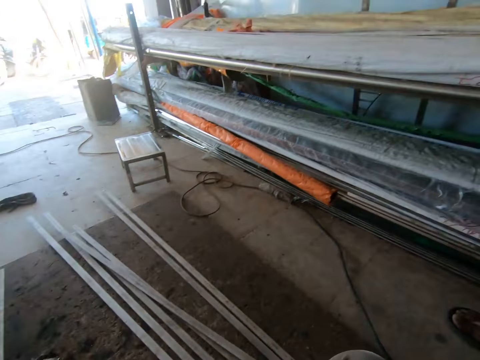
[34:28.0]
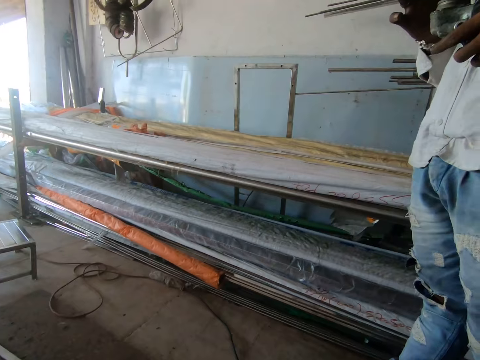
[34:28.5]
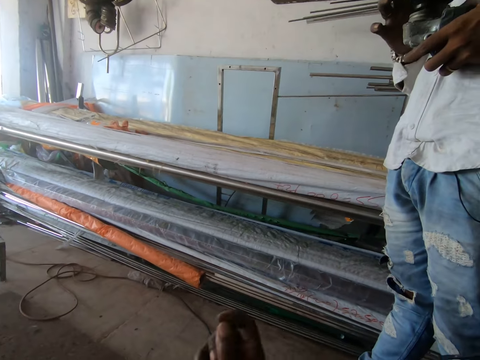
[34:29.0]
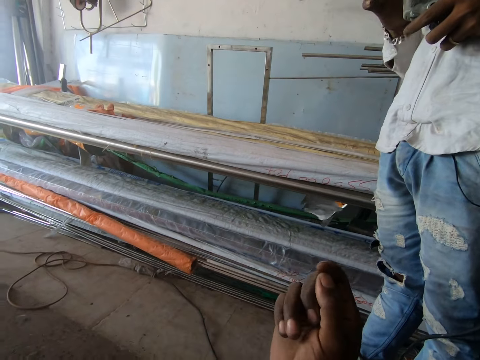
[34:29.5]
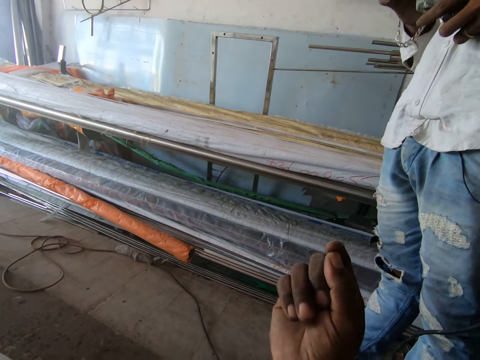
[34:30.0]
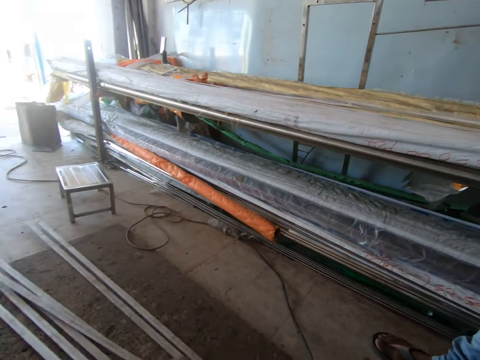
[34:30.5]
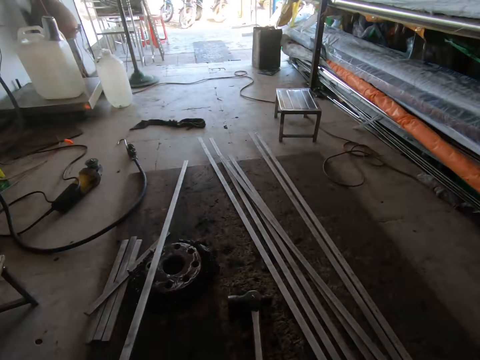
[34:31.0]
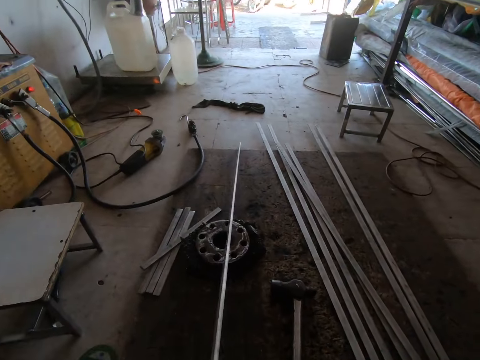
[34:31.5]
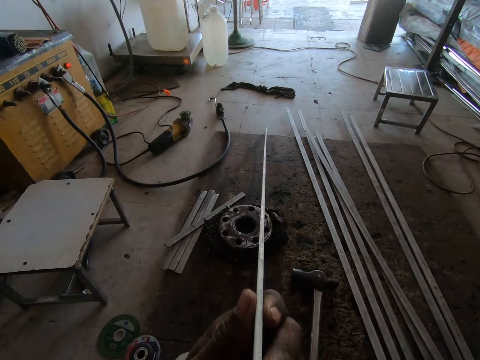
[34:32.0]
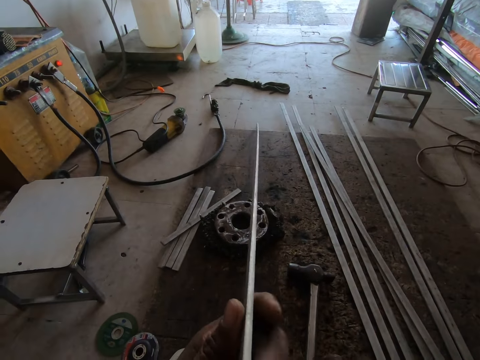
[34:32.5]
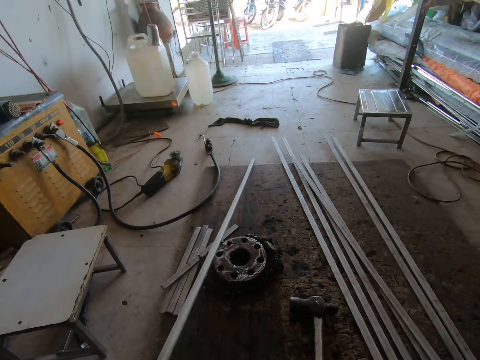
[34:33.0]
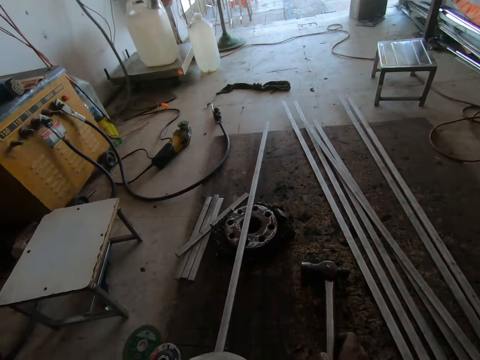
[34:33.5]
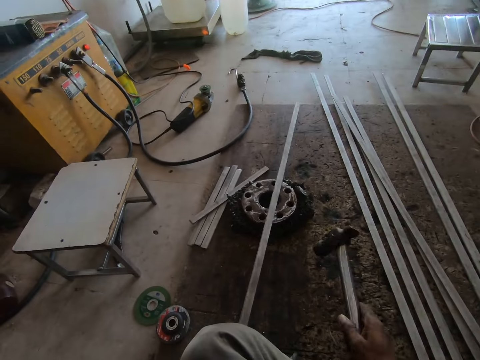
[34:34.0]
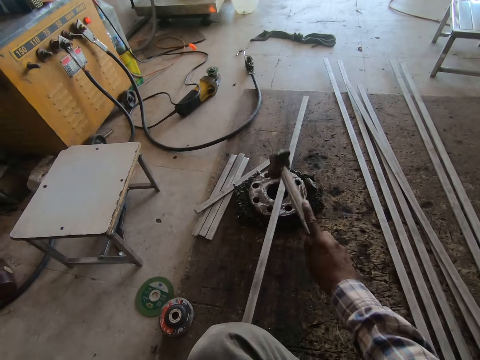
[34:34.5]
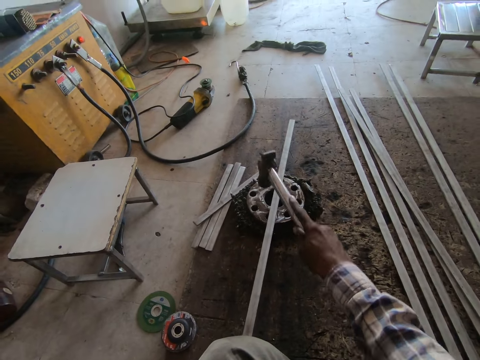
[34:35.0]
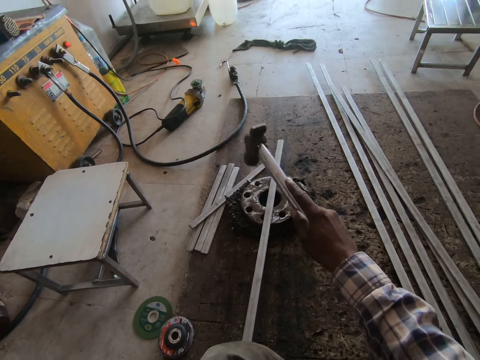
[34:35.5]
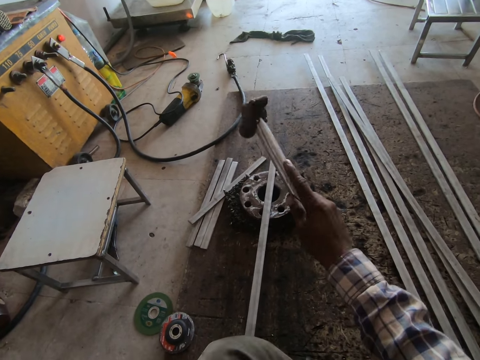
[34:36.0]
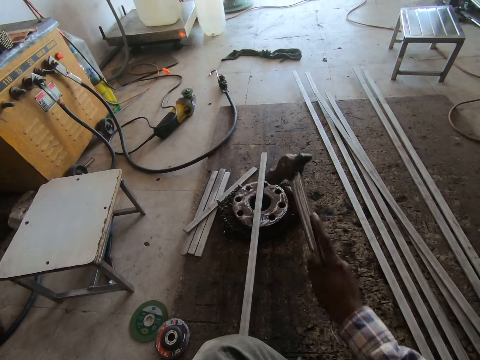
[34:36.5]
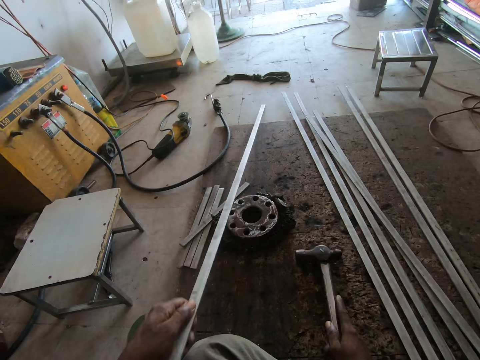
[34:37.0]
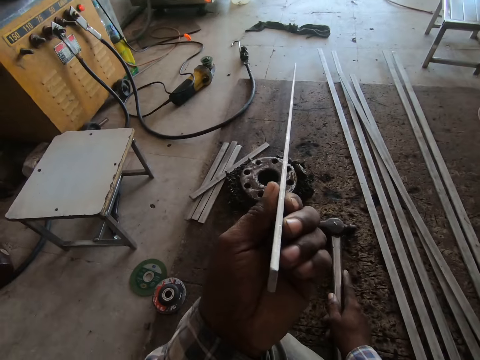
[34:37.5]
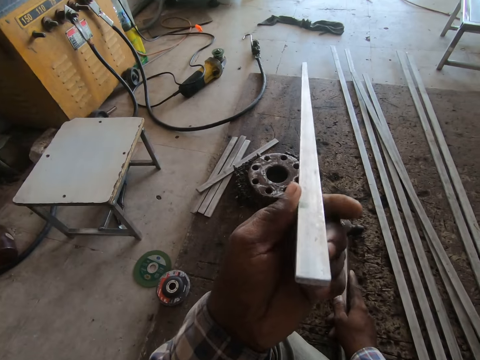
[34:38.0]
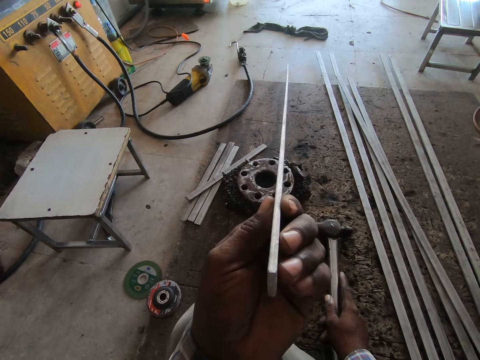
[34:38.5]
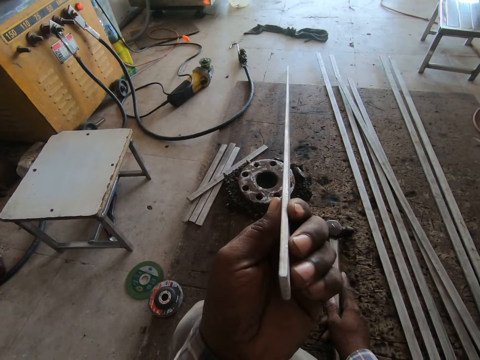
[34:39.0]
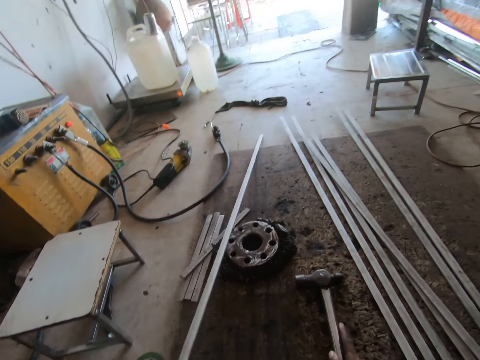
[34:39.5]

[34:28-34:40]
The camera wearer talks to a man. They look at the man. They check the metal rod's straightness. They pick up a hammer on the floor. They hit the metal rod with the hammer. They check the metal rod's straightness.

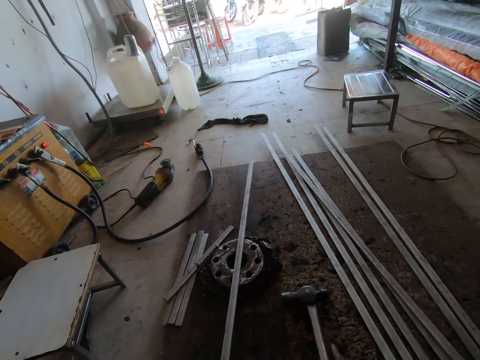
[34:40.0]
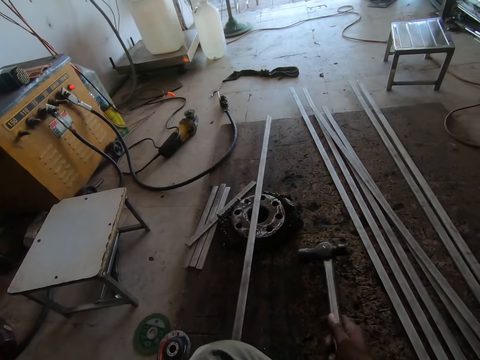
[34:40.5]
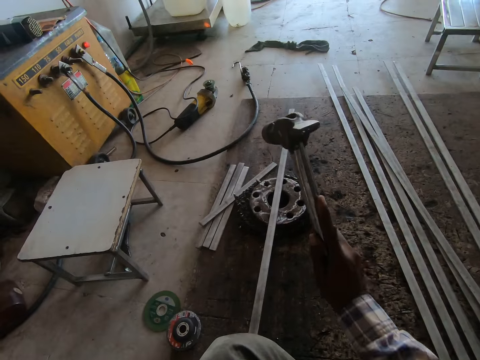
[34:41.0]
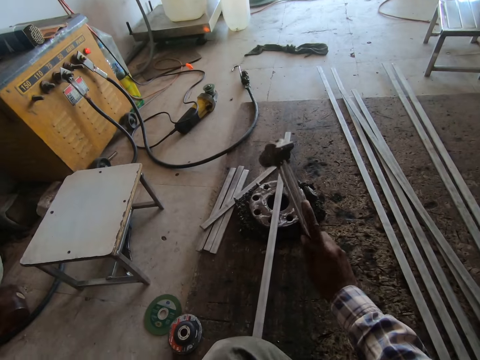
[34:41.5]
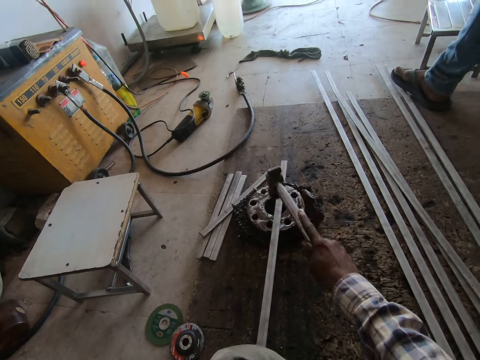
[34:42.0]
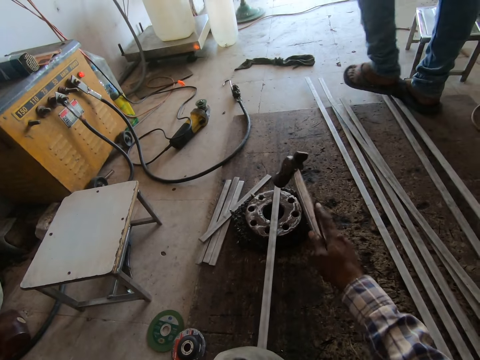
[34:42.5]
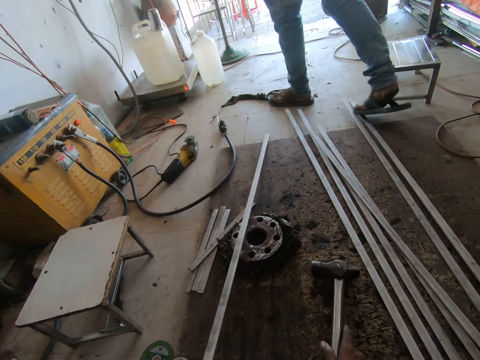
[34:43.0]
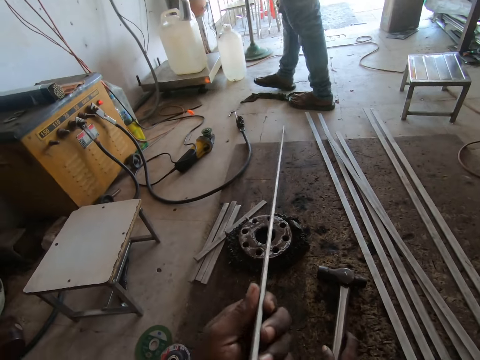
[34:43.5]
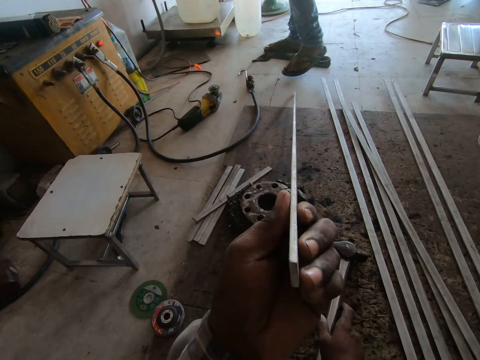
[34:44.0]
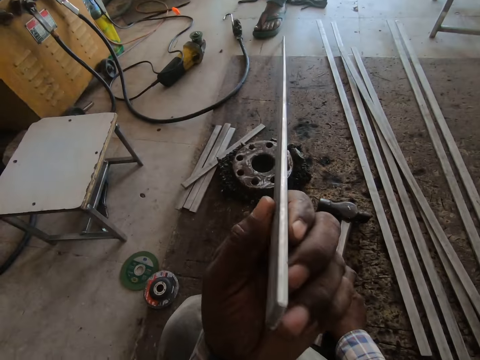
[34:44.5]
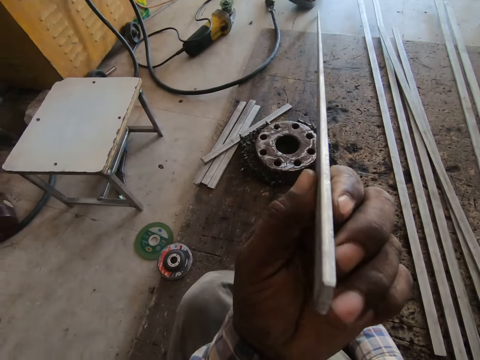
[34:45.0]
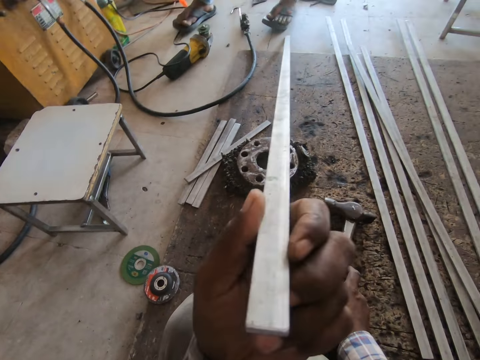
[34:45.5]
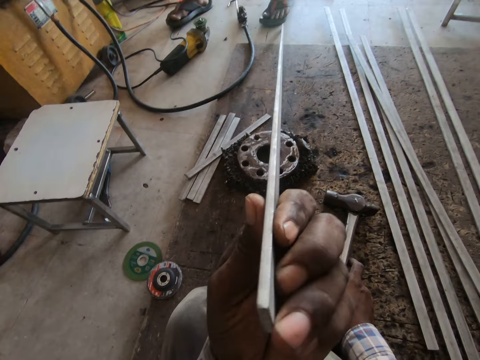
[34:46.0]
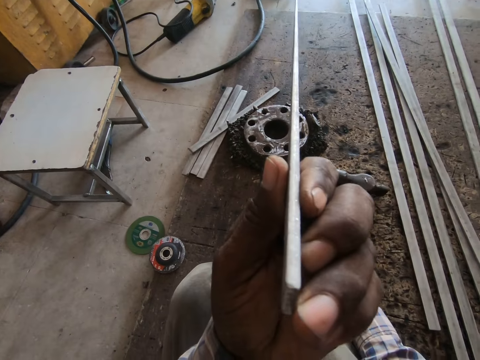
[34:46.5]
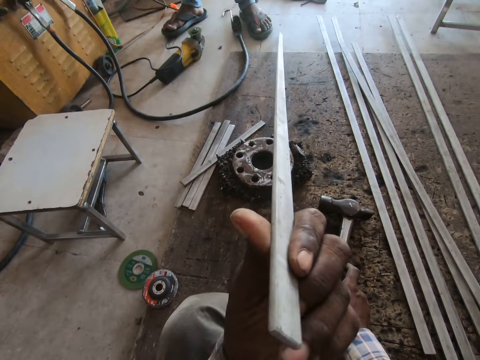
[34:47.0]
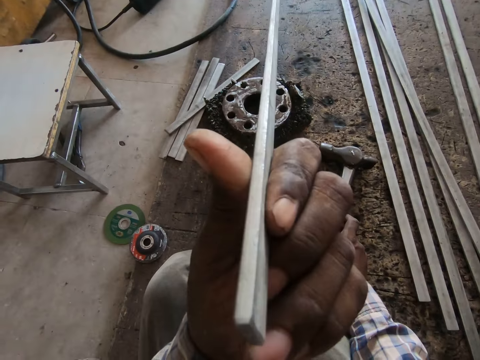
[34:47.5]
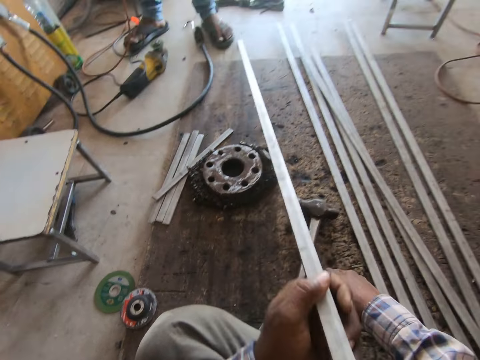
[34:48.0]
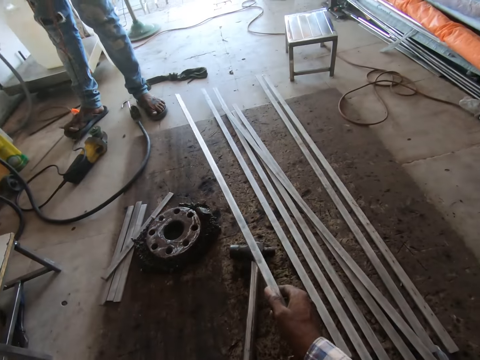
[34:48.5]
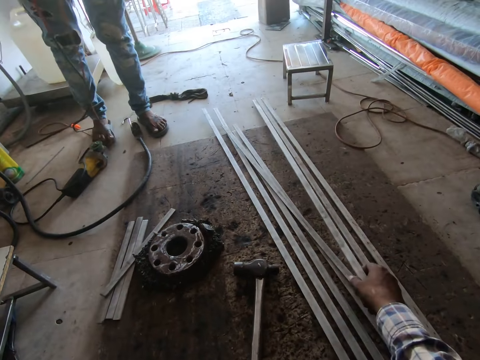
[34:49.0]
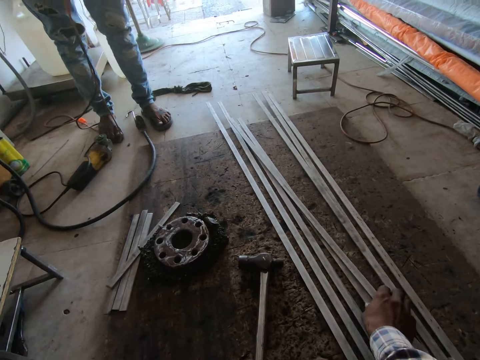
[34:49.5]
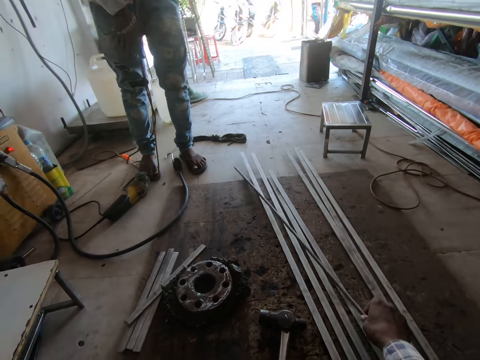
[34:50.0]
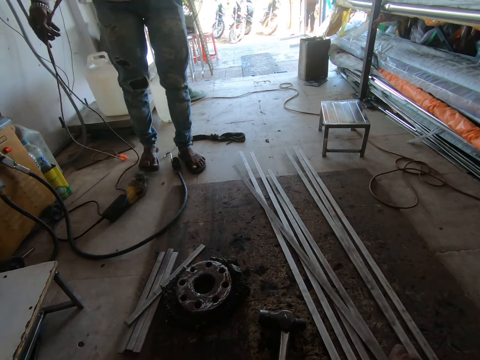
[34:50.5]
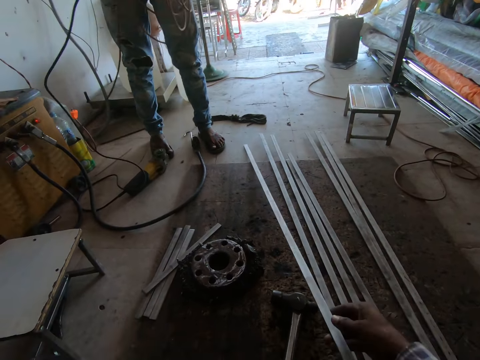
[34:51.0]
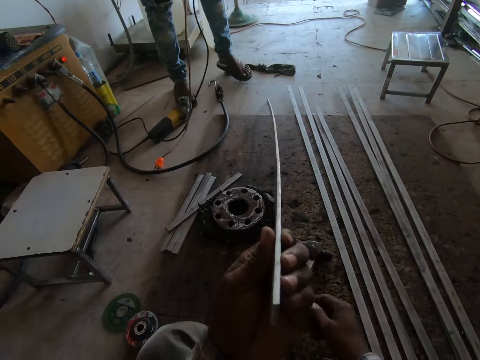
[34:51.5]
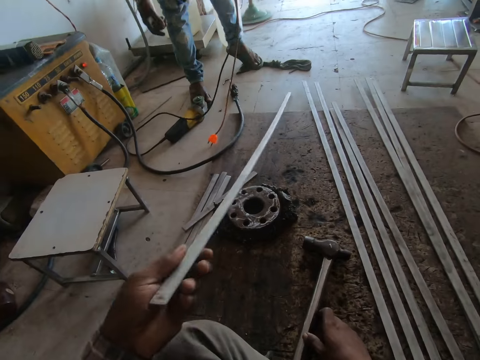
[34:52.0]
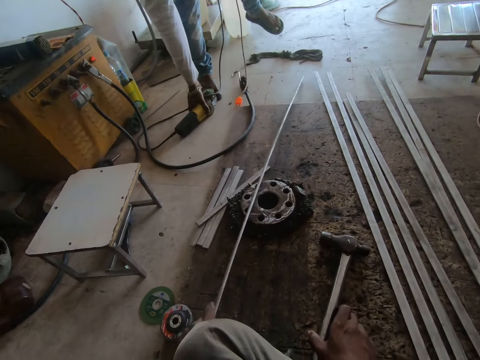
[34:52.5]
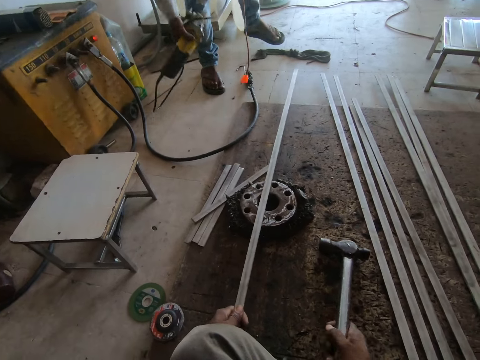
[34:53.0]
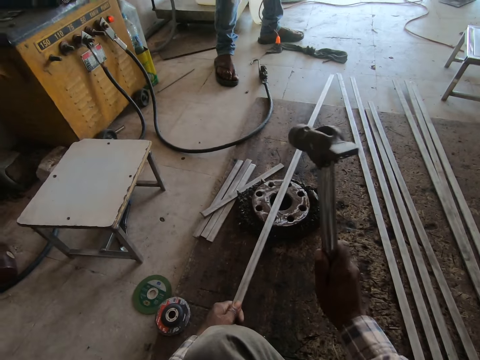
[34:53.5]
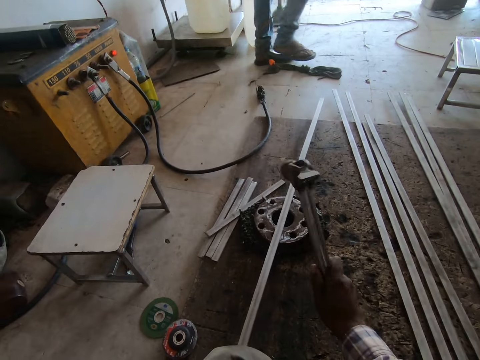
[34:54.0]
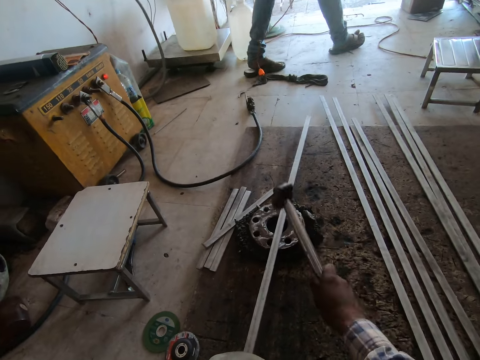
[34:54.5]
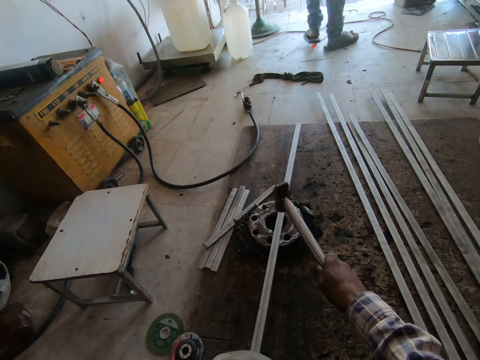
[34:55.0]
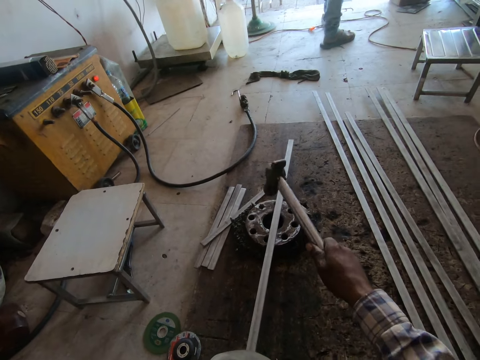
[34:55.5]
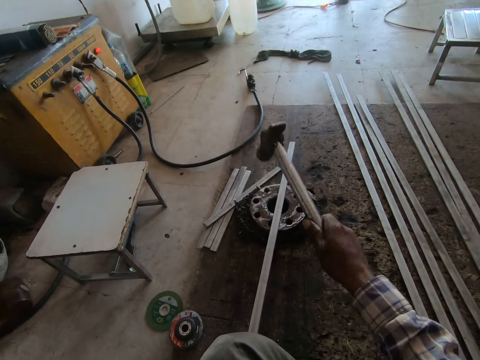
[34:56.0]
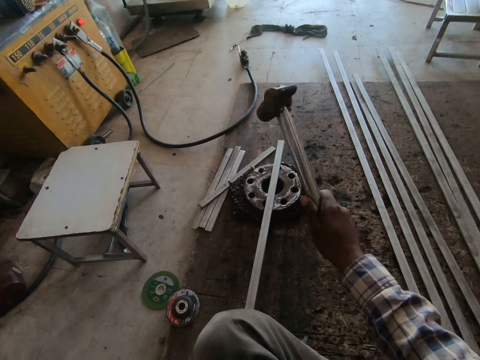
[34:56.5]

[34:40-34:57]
The camera wearer hits a metal rod with a hammer. A man walks across the workshop. The camera wearer checks the metal rod's straightness. They pass the metal rod to the right hand. They place the metal rod on the floor. They drop the metal rod on the floor. They pick up another metal on the floor. The man gathers wires. The camera wearer checks the metal's straightness. The man picks up a grinder on the floor. The camera wearer picks up the hammer on the floor. They hit the metal with the hammer. The man carries the grinder towards the entrance.
